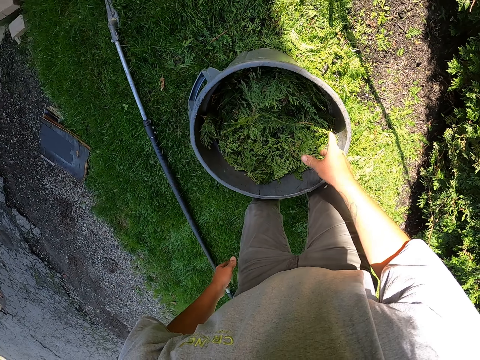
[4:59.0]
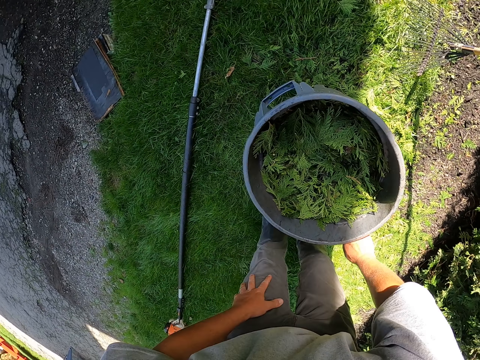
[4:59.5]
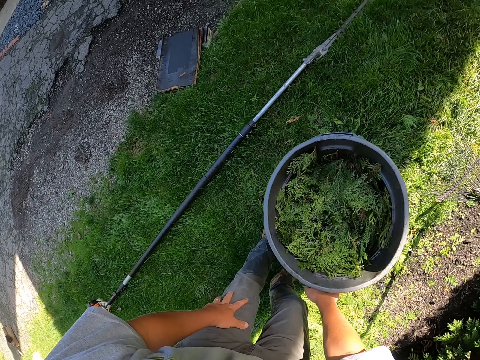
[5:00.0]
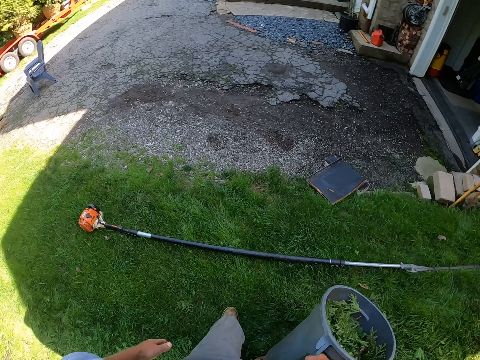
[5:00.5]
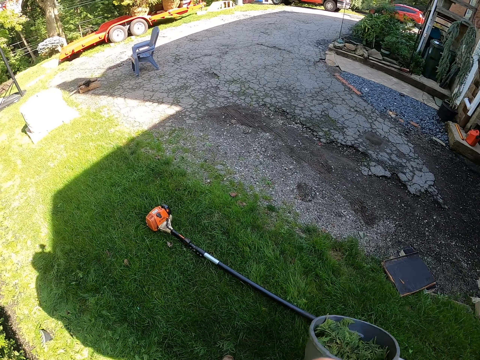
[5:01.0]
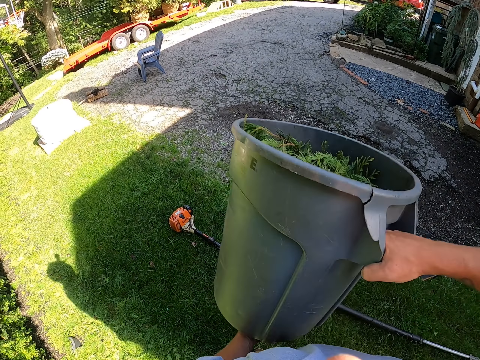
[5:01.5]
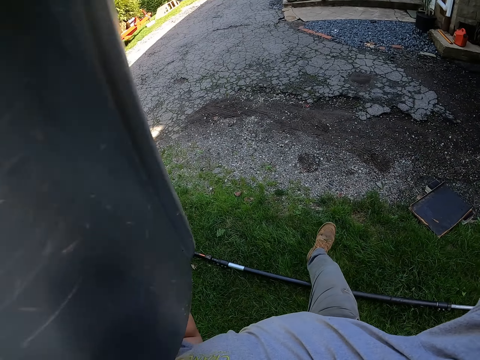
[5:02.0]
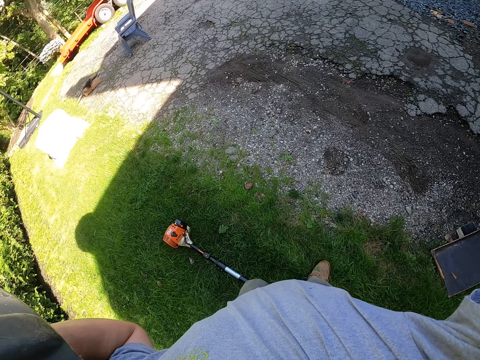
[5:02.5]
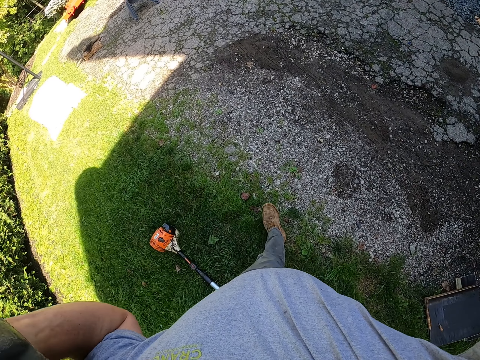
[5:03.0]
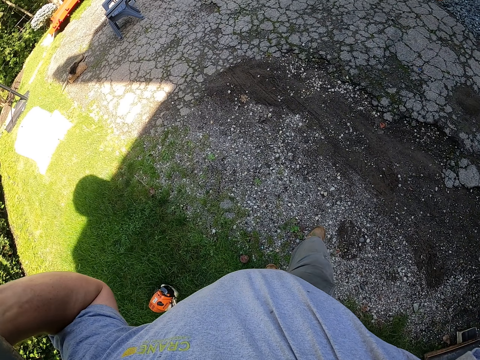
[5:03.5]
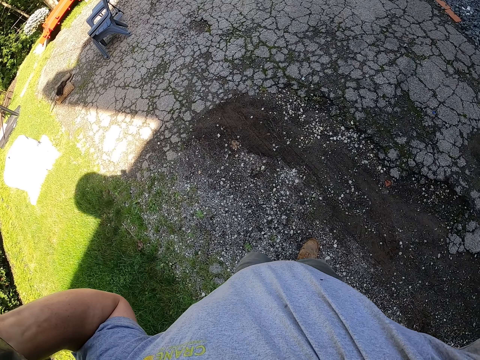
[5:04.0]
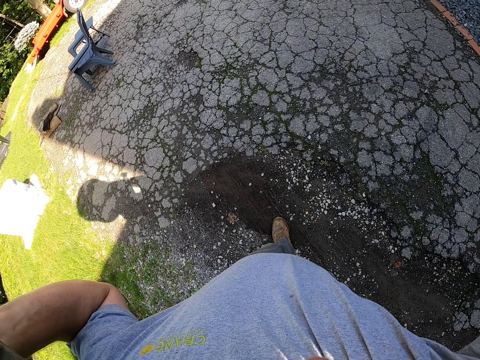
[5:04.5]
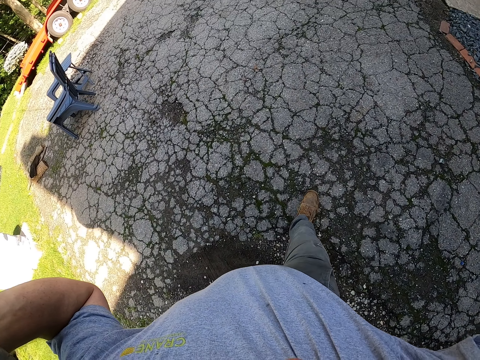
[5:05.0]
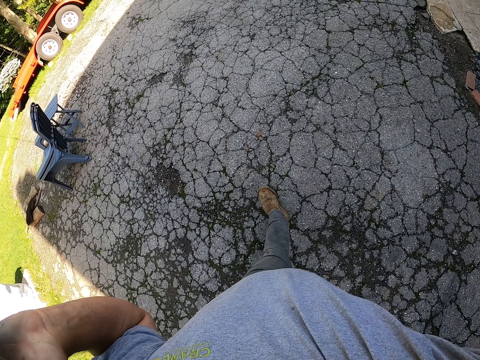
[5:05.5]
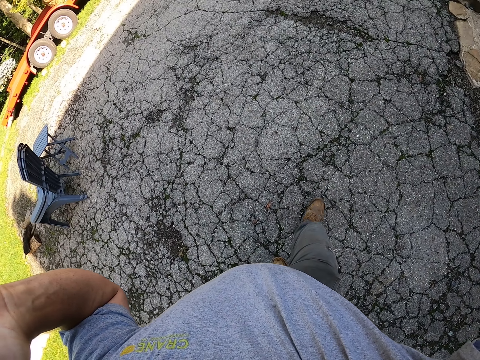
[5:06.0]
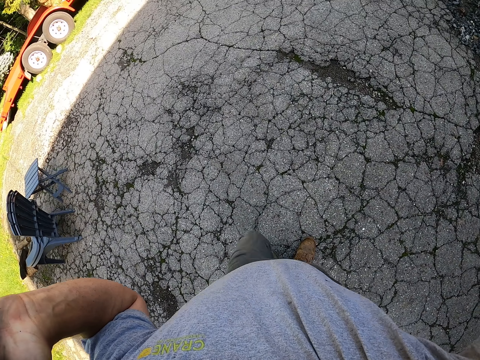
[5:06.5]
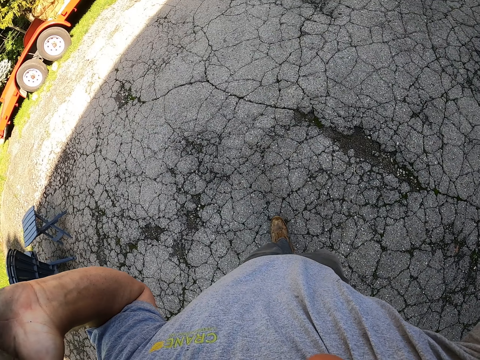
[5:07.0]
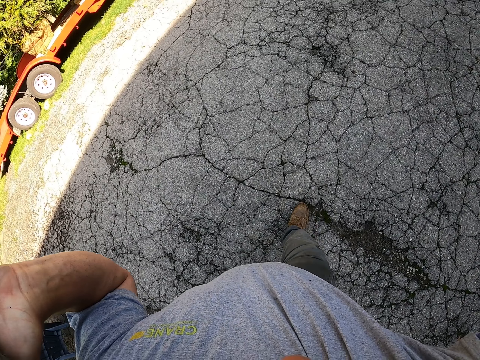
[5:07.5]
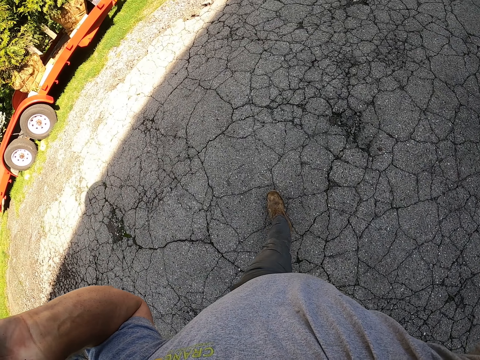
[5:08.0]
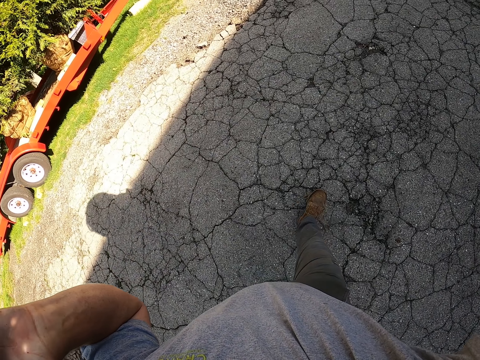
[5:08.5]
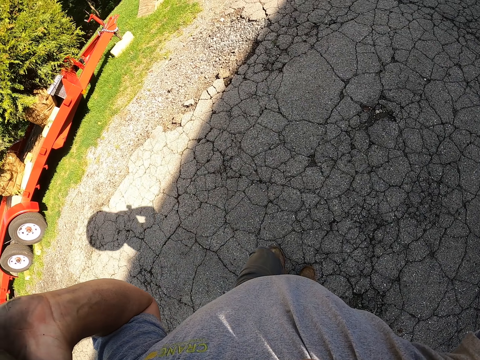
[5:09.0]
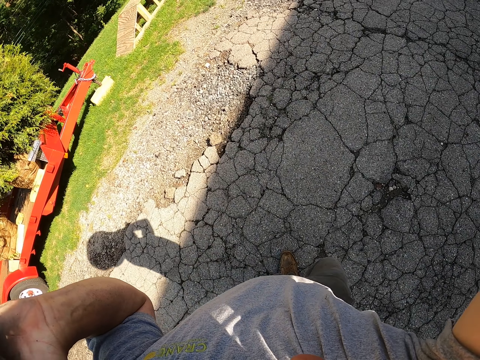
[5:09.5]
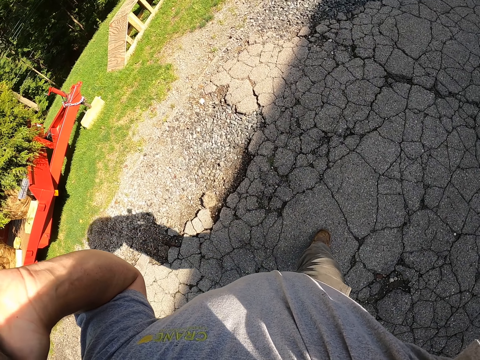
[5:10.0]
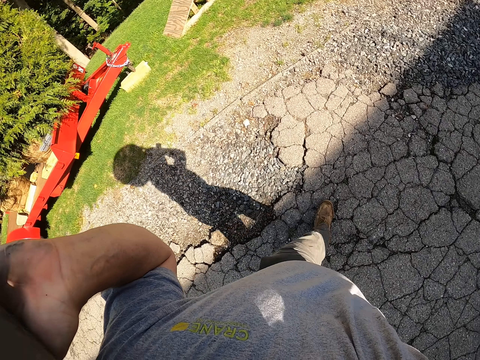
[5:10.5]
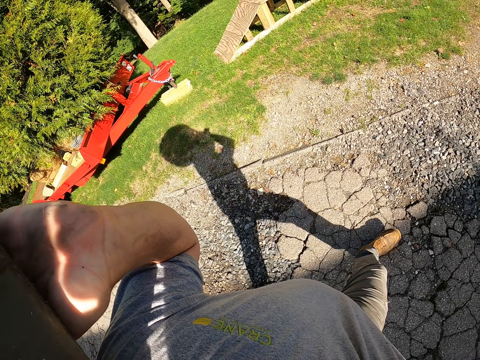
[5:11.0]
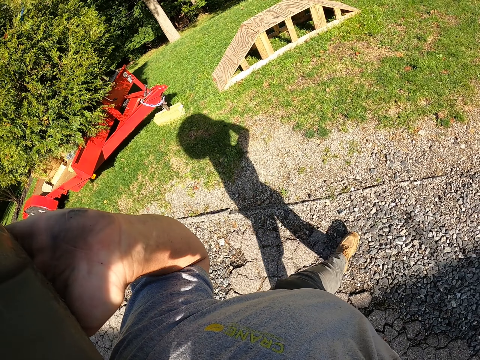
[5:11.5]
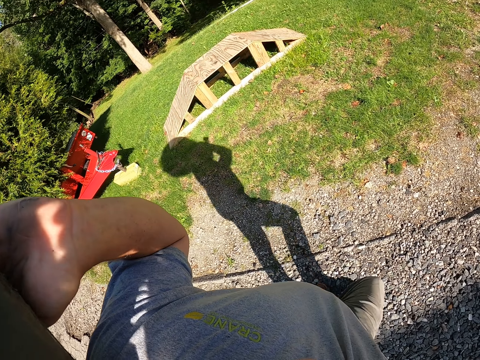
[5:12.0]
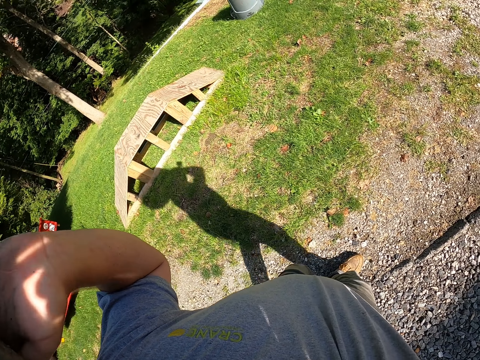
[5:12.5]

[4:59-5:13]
The camera wearer picks up the bucket, carries the bucket and moves around the field.

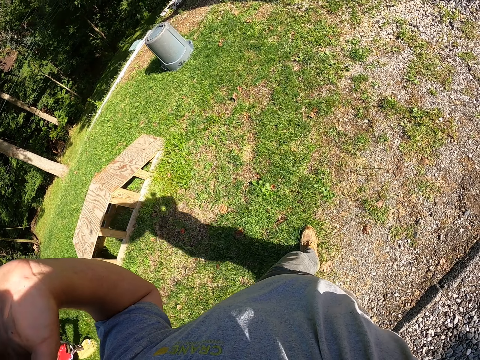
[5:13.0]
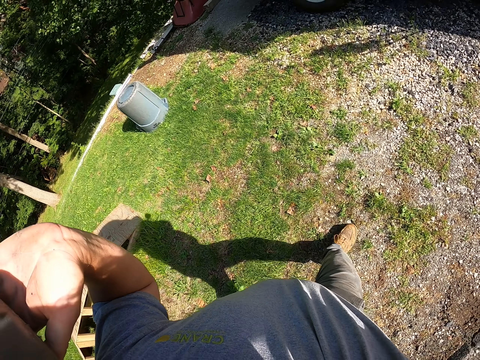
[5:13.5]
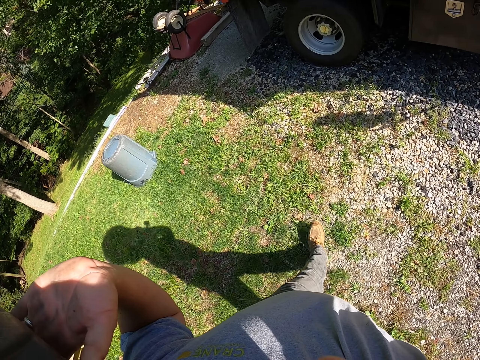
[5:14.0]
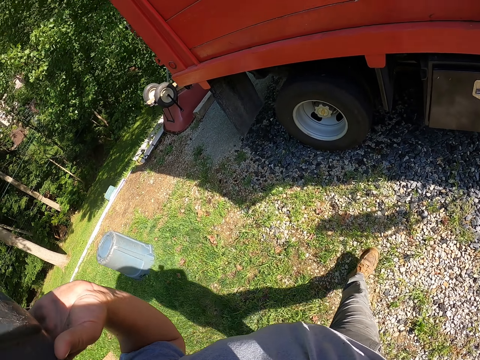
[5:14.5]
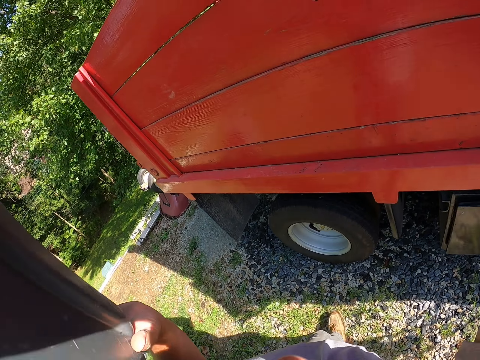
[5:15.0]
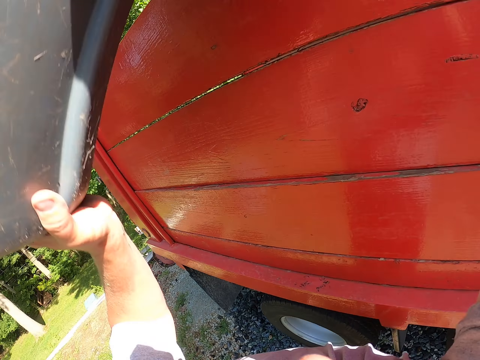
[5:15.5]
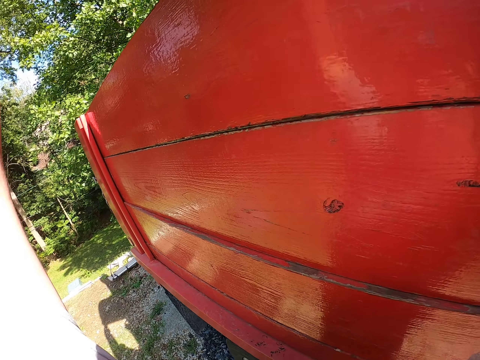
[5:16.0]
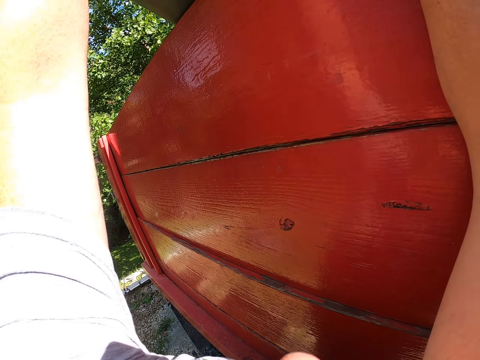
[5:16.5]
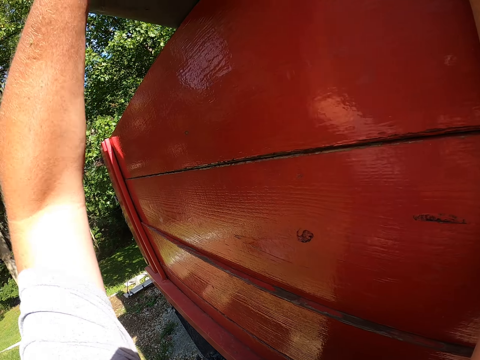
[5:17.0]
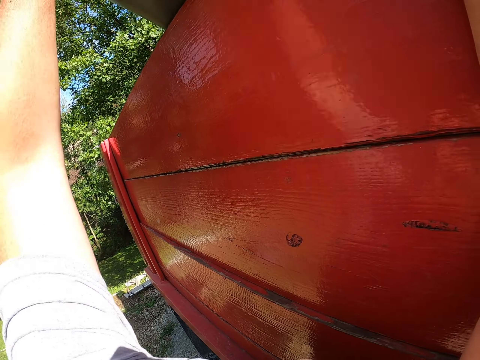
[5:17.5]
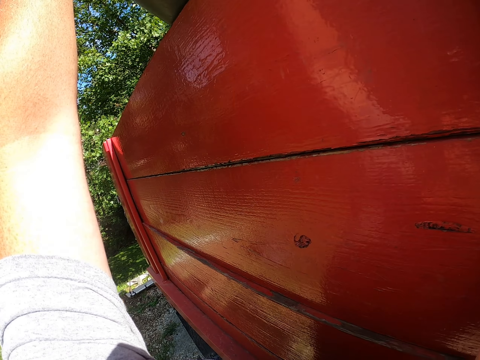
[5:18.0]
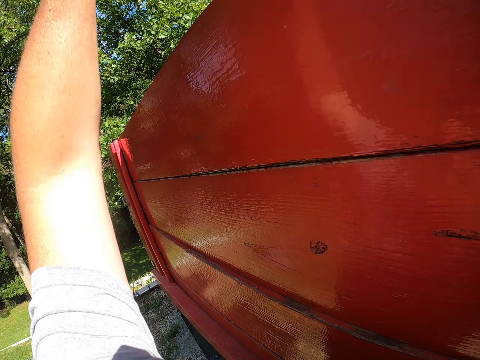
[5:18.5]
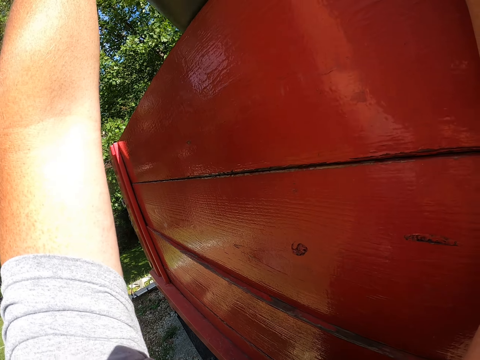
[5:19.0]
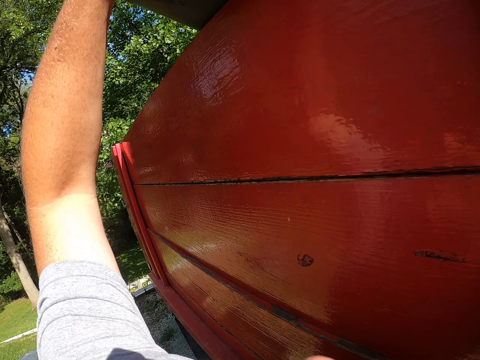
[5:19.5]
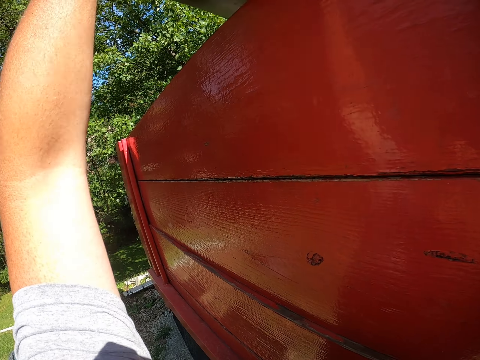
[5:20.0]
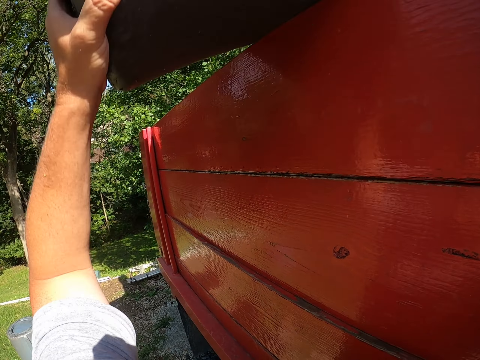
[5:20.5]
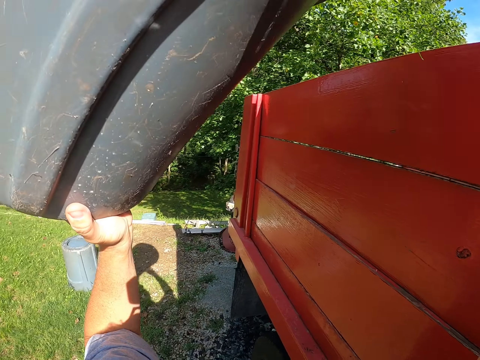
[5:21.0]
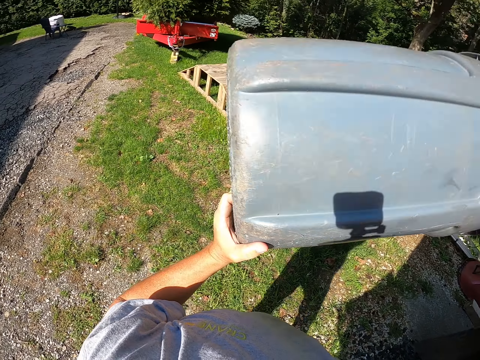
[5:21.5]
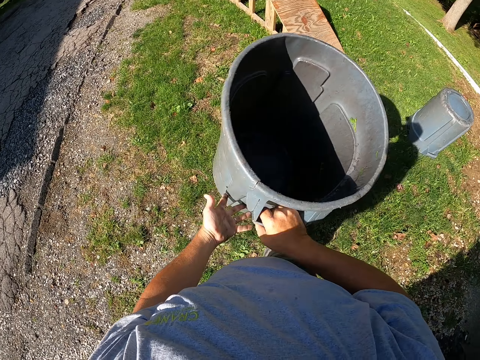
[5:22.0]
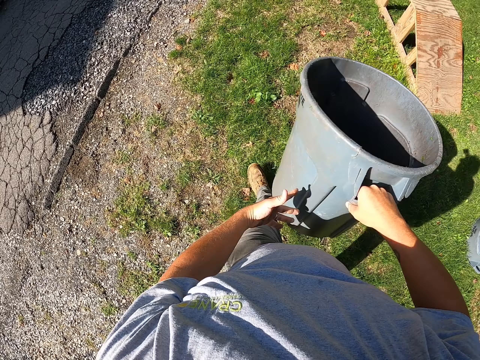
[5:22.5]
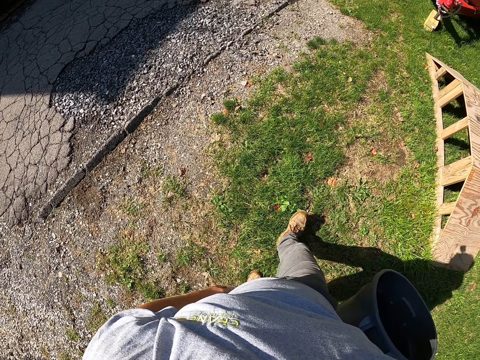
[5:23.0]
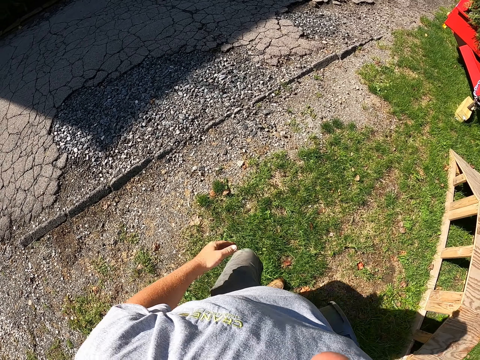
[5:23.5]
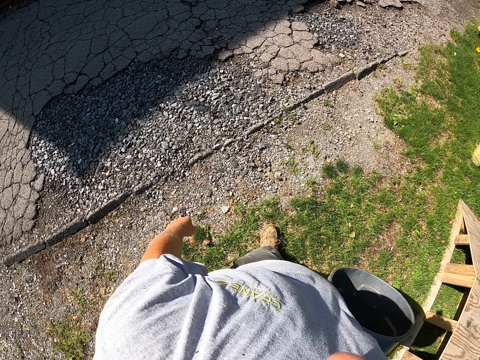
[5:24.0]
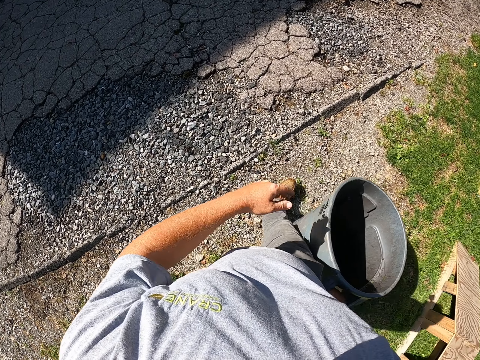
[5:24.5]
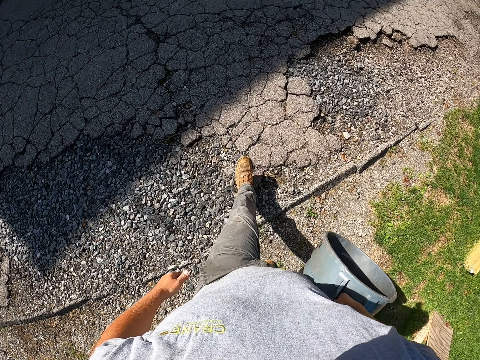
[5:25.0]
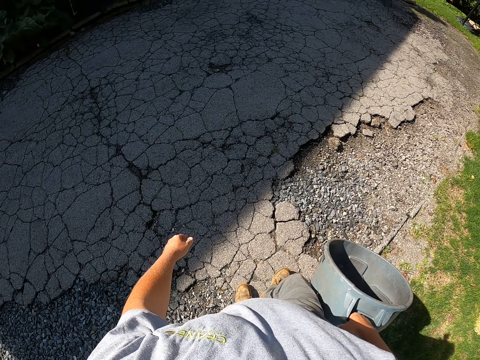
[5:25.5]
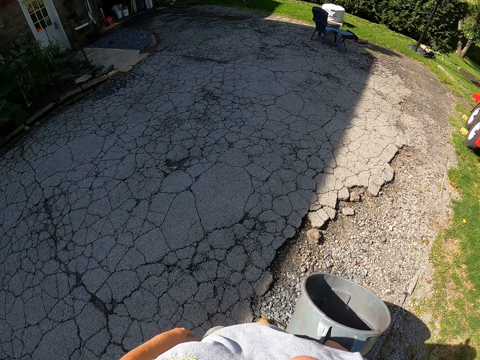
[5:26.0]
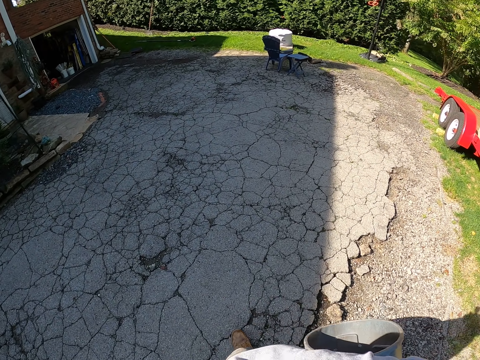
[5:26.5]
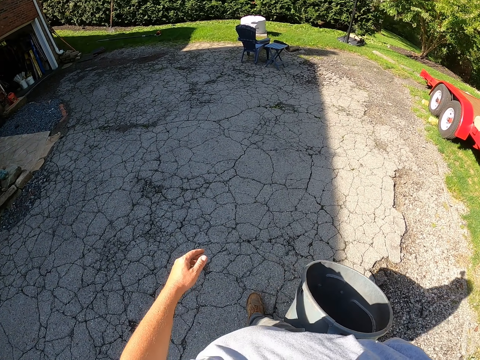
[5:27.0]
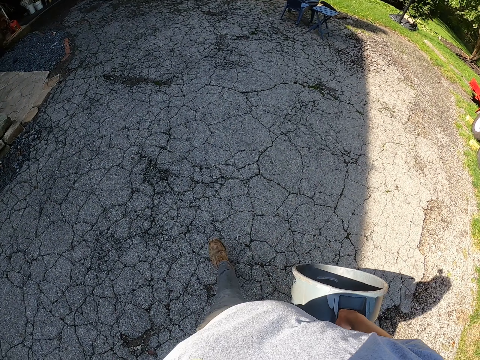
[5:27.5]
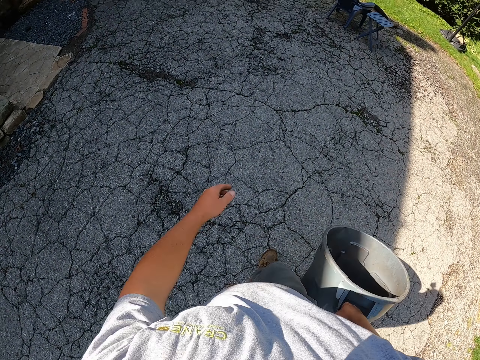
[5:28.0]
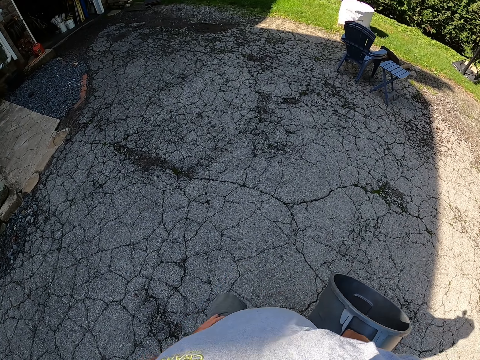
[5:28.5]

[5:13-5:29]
The camera wearer pours the leaves or dirt inside the lorry. They drop the bucket, hold the bucket and move around the field.
